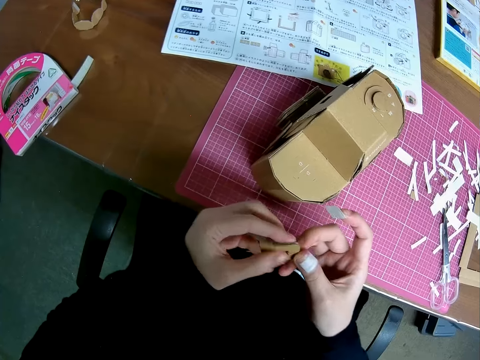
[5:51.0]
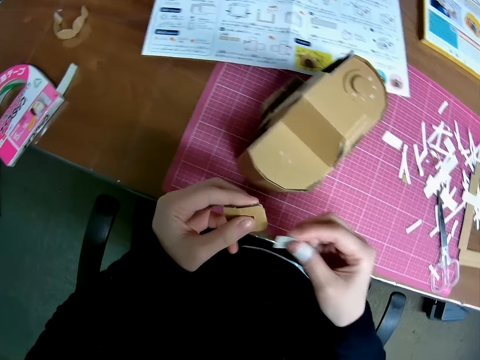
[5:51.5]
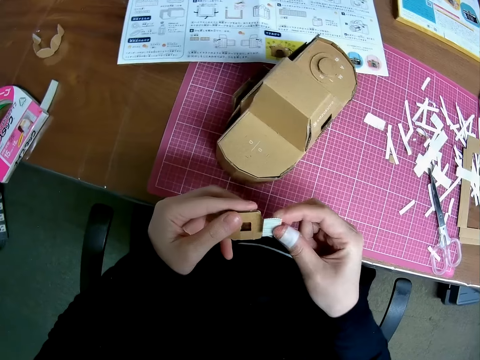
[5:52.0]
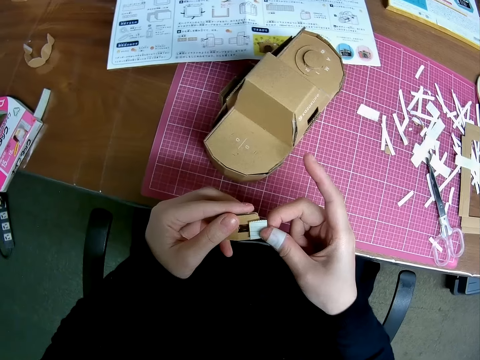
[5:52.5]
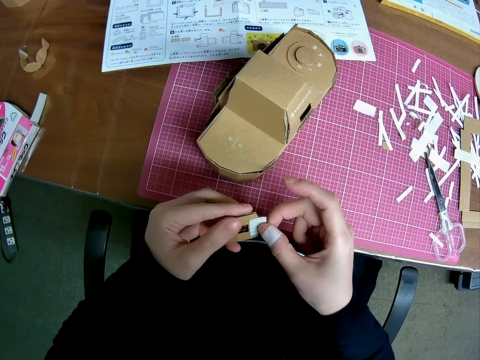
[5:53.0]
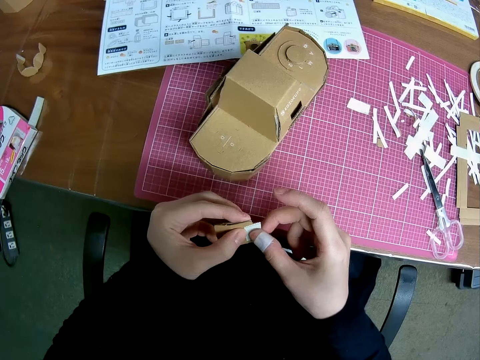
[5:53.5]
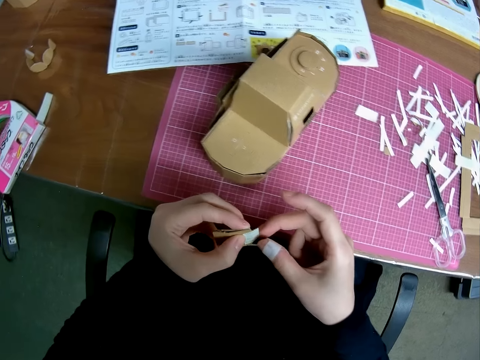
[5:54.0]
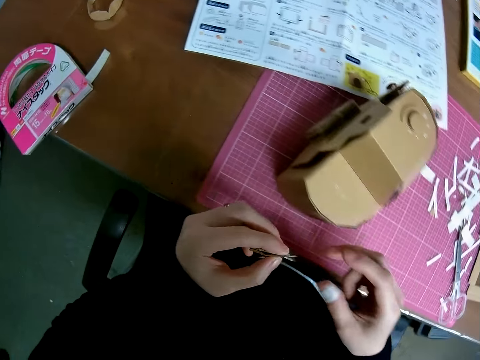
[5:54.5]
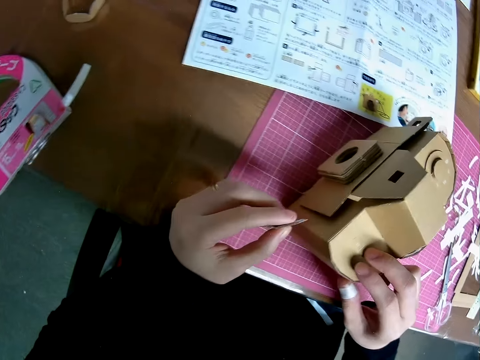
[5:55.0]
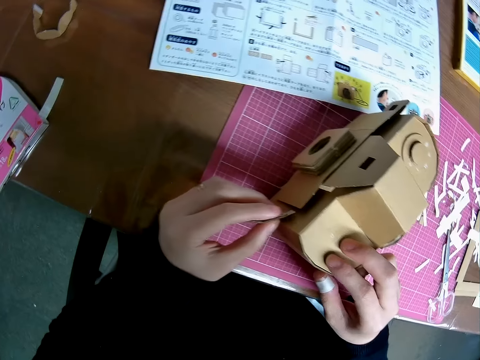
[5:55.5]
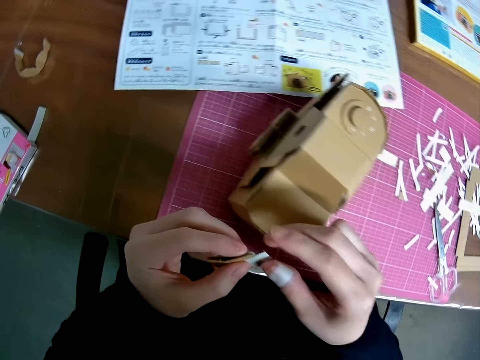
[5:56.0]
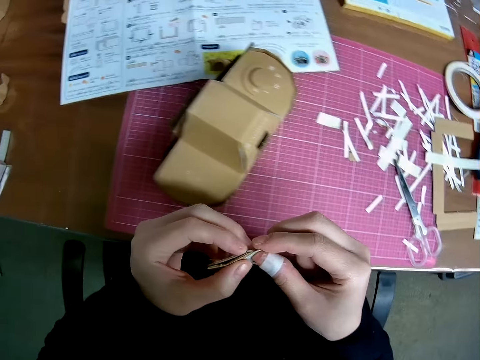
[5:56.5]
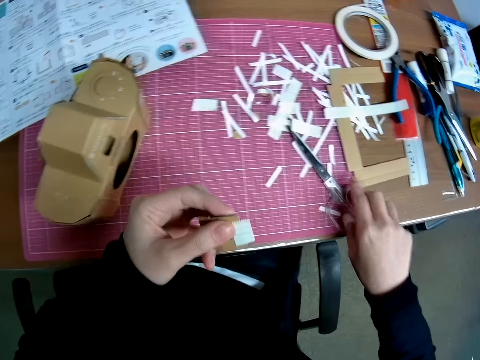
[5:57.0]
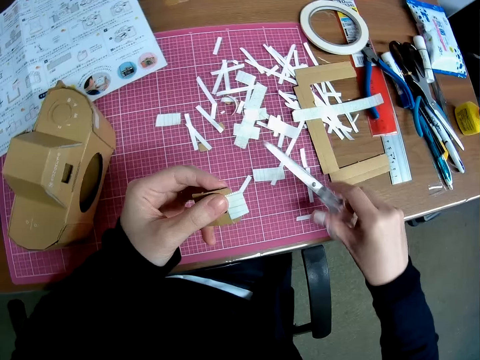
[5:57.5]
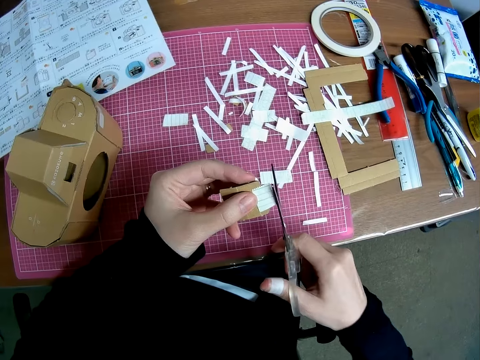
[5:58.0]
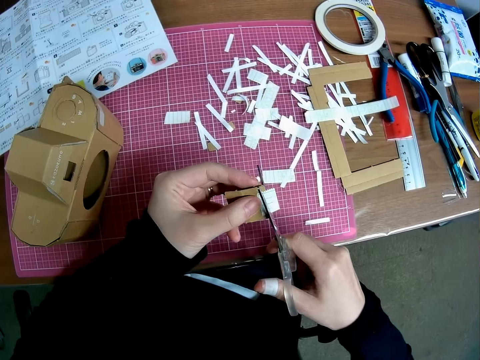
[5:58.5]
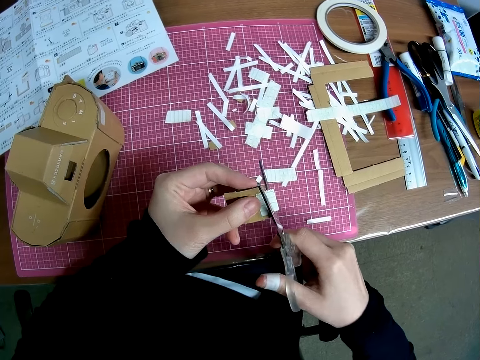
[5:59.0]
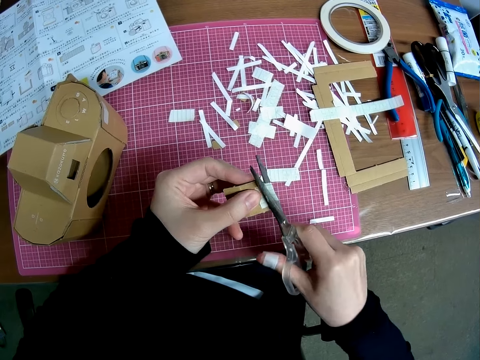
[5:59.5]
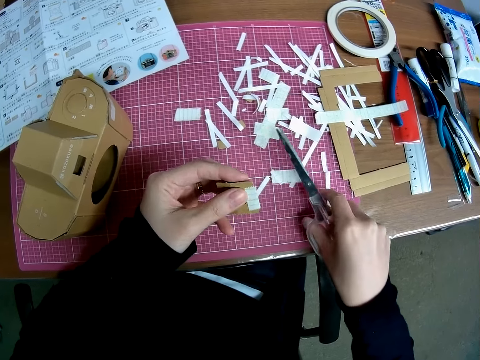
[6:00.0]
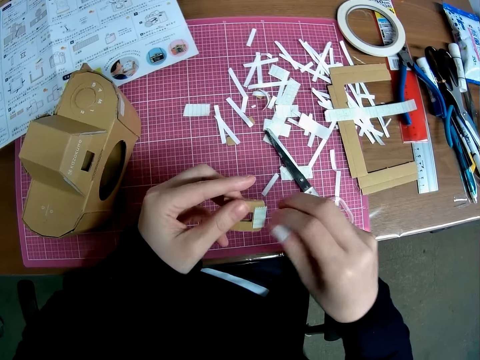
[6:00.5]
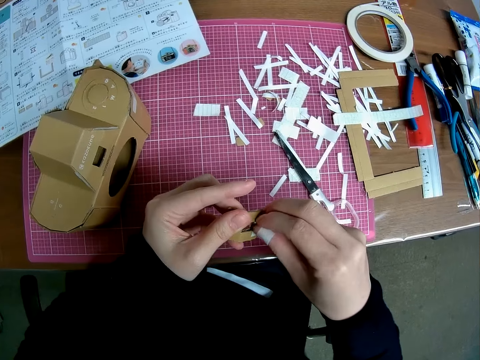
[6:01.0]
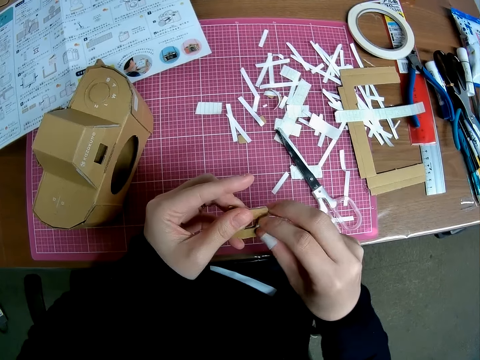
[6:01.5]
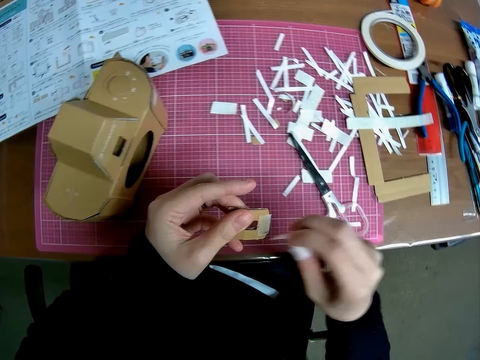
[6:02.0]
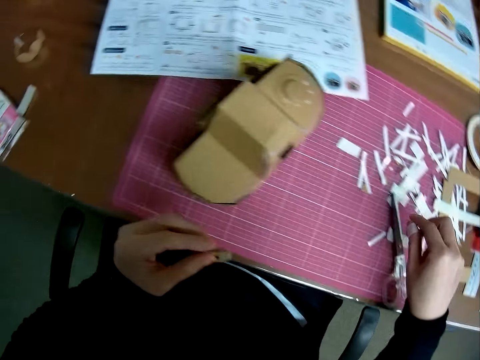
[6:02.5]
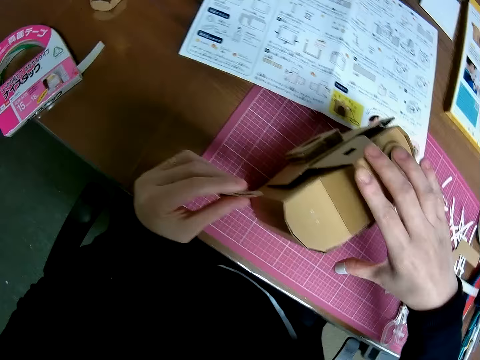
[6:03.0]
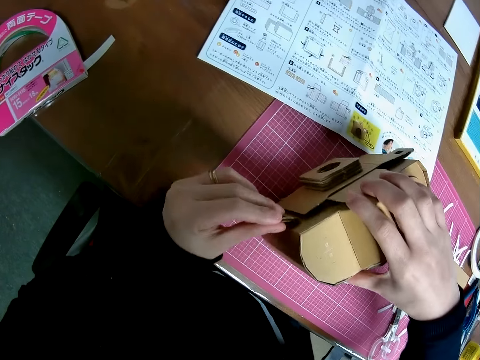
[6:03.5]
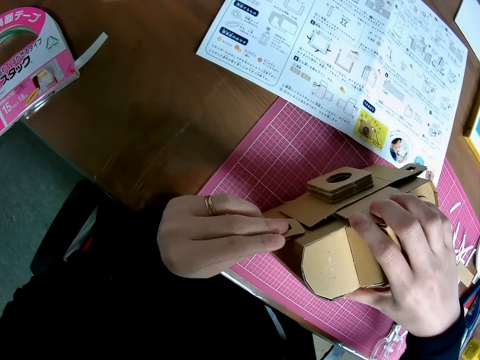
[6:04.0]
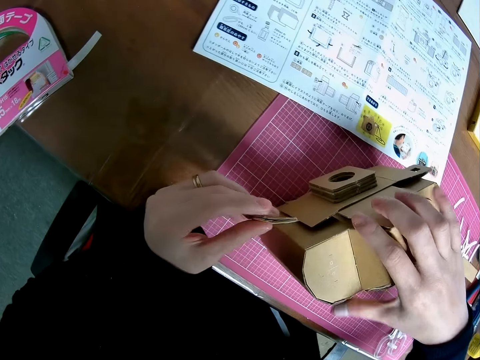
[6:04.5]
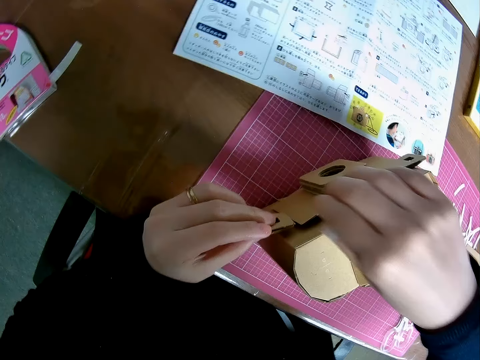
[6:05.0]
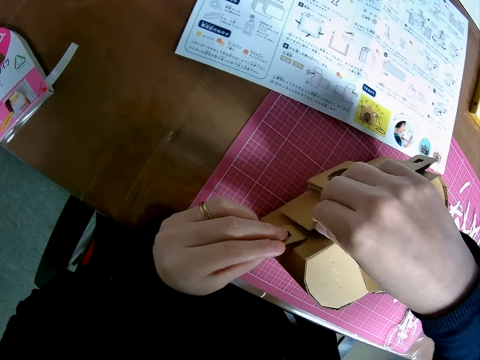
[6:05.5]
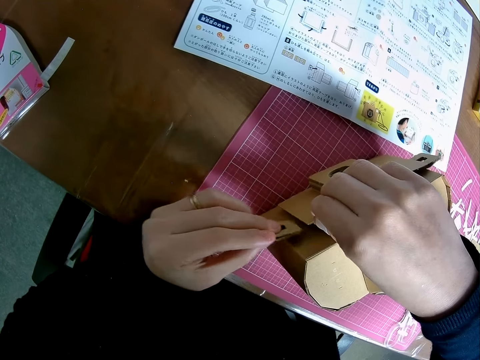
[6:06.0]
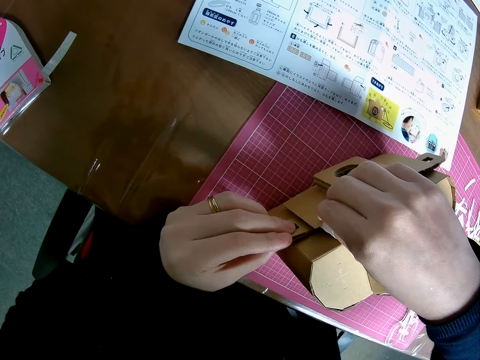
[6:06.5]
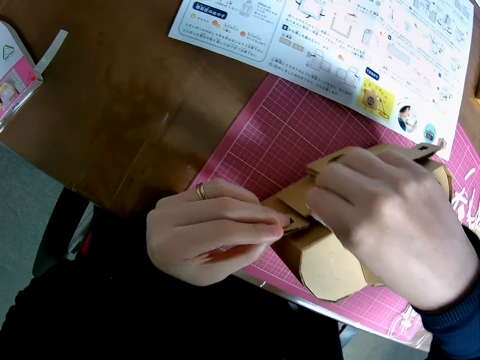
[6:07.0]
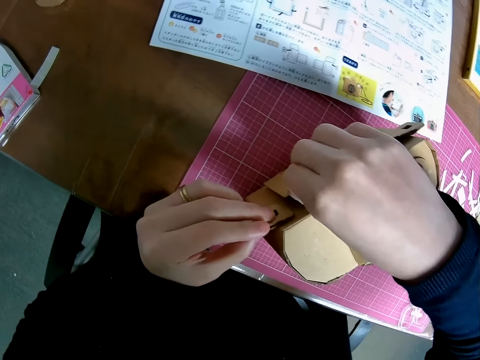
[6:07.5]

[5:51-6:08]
The camera wearer places a tape piece to the edge of the model piece or craft material. He adjusts the tape piece on the model piece. He touches the cardboard craft. He holds the craft material with the tape. He picks up the scissors from the pink sheet. He trims the tape piece on the craft material with the scissors. He drops the scissors on the pink sheet. He removes paper from the tape piece on the craft material. He drops the paper on the pink sheet. He touches the cardboard craft, holds the mechanical model with his right hand, and attaches the model piece to the mechanical model.

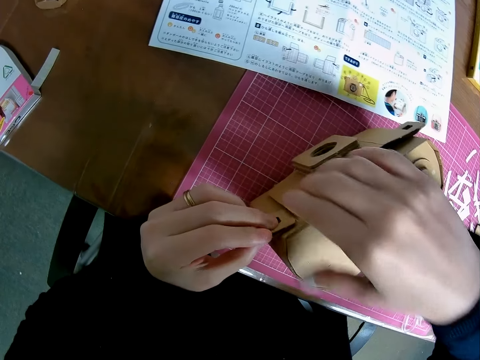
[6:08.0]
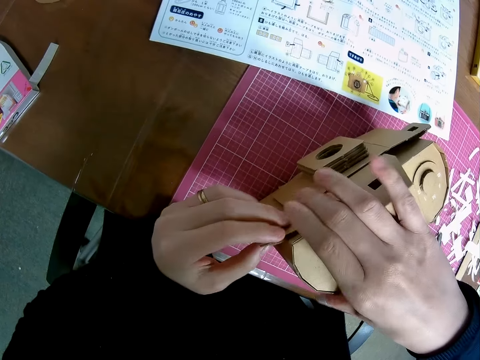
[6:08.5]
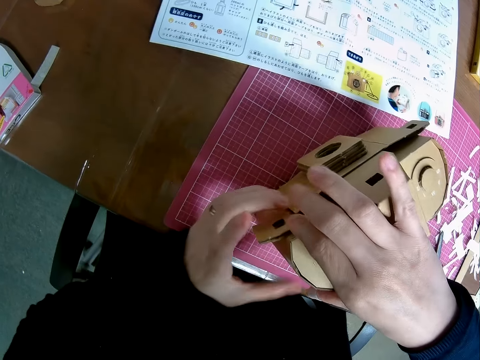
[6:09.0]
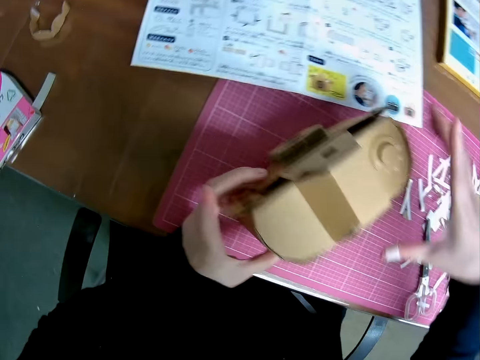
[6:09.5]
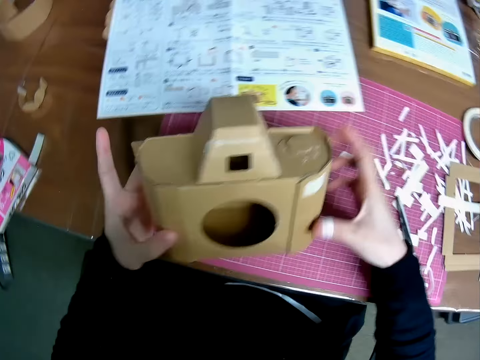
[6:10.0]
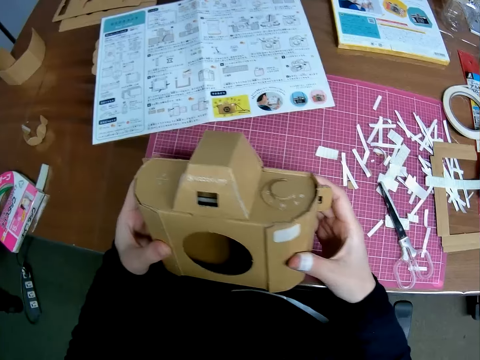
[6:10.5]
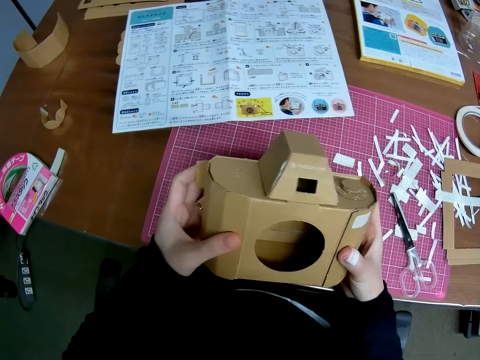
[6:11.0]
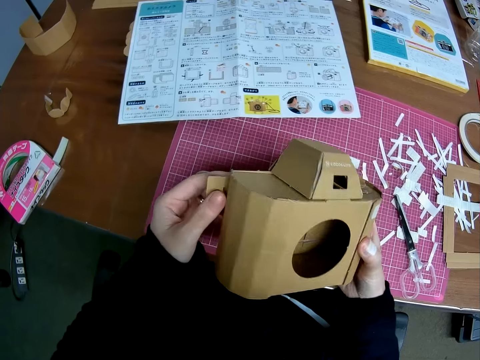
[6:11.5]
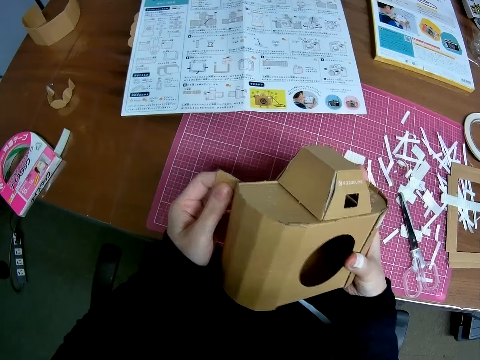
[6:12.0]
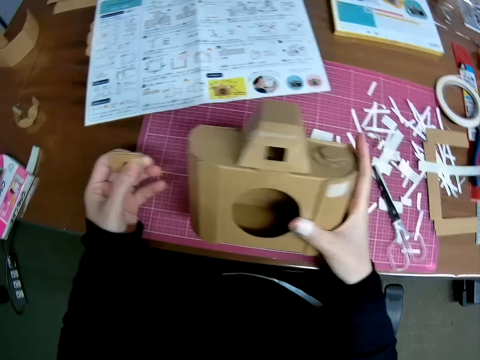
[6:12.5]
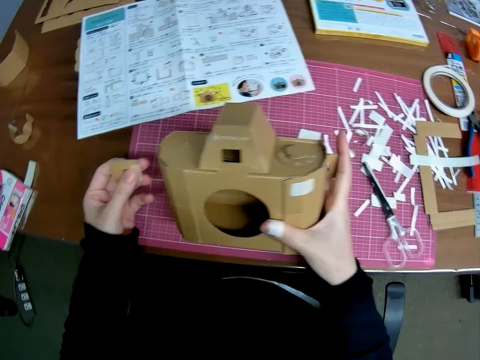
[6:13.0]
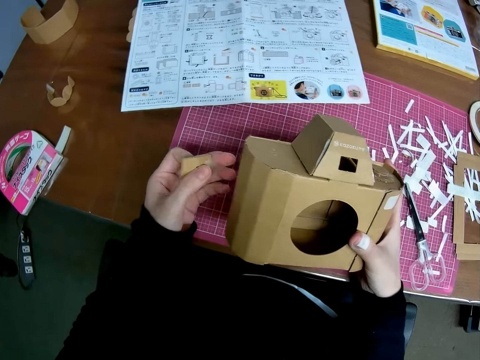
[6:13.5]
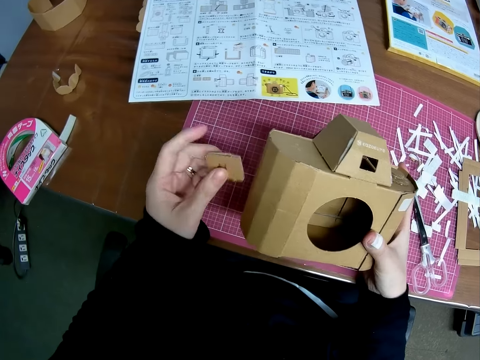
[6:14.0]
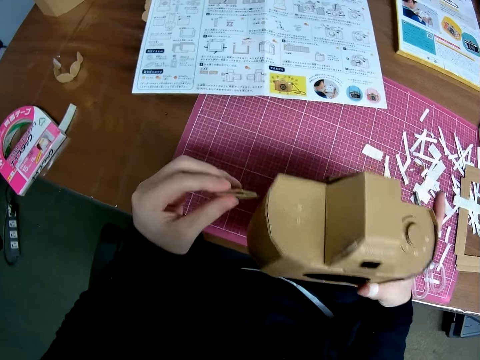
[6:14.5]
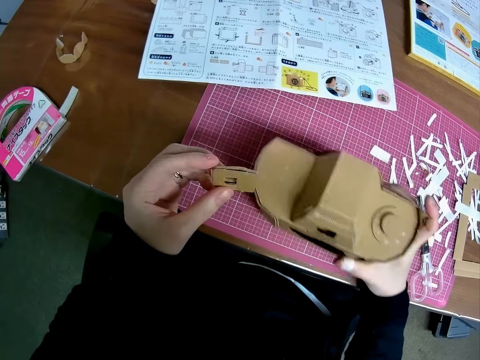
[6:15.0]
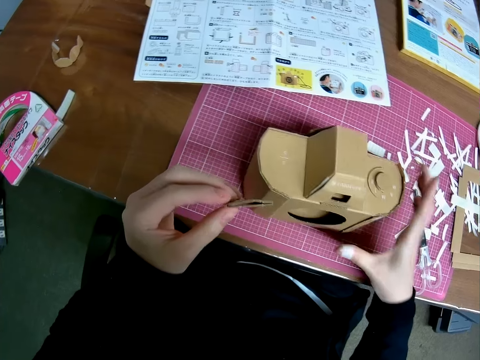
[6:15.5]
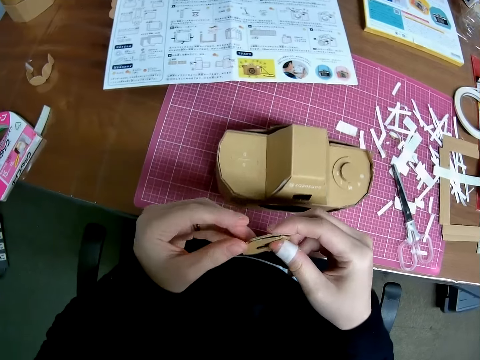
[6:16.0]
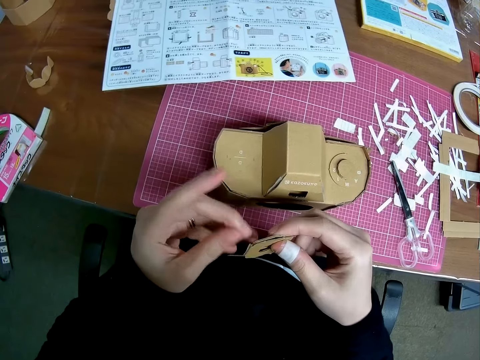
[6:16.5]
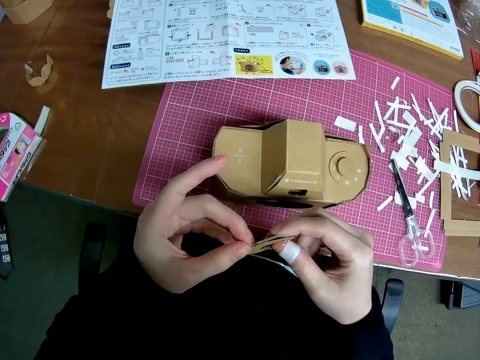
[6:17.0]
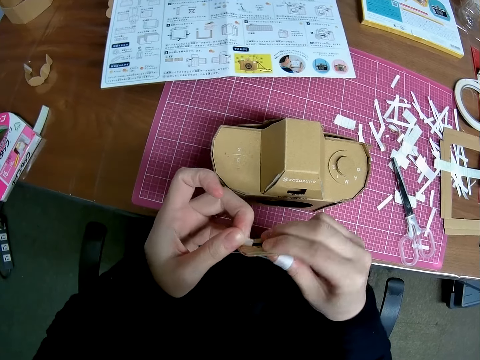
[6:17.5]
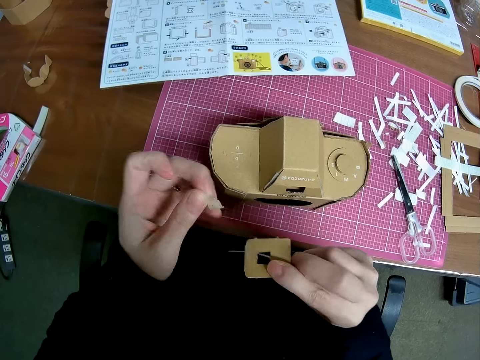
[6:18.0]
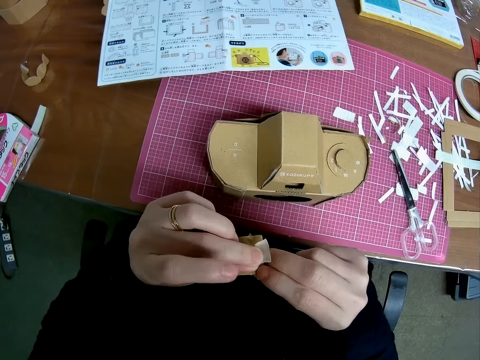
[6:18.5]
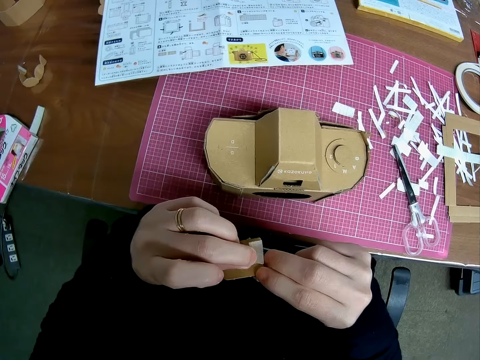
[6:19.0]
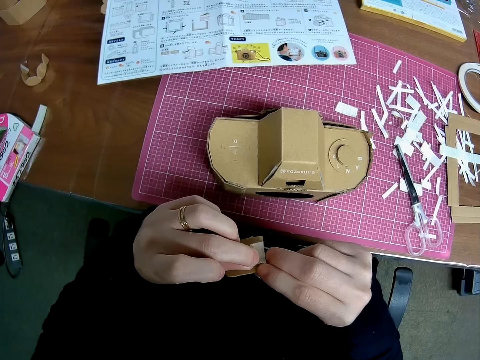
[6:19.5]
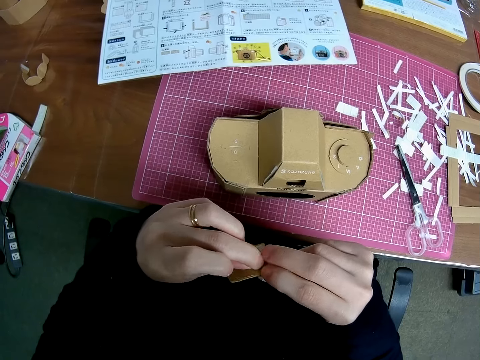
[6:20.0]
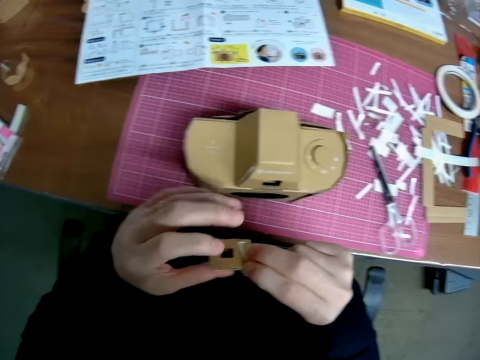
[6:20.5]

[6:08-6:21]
The camera wearer holds the cardboard craft. They raise the mechanical model from the pink sheet. They remove the model piece or craft material from the mechanical model. They fold the craft material. They drop the mechanical model on the pink sheet. They reposition the tape of the model piece. They peel off the tape on the craft material. They stick the tape on the craft material.
